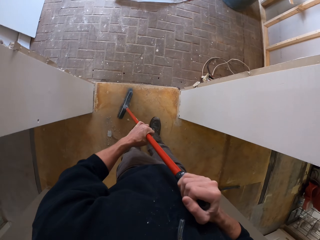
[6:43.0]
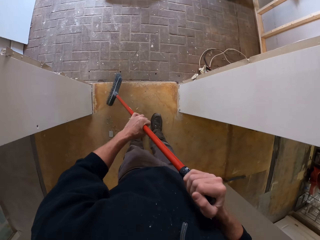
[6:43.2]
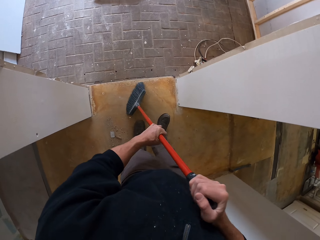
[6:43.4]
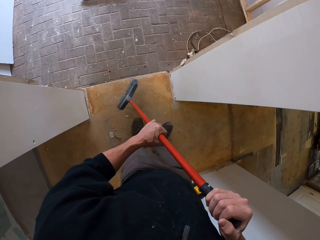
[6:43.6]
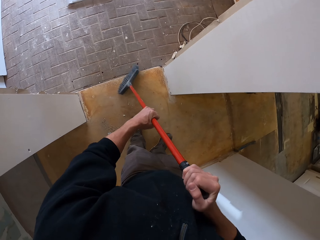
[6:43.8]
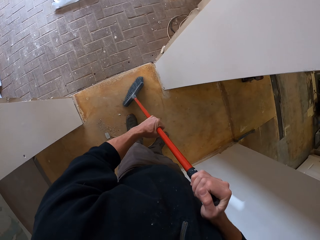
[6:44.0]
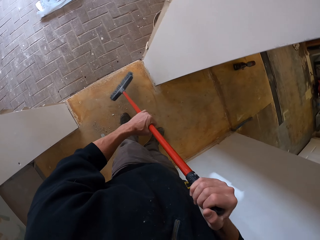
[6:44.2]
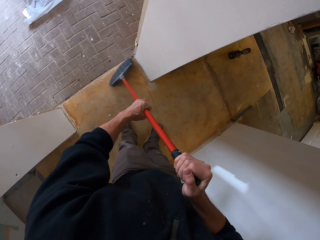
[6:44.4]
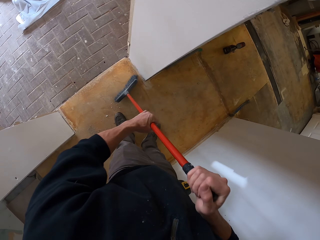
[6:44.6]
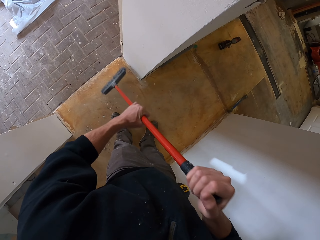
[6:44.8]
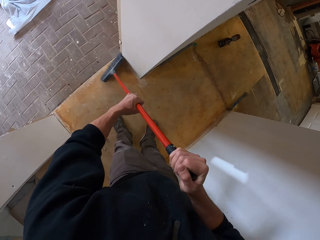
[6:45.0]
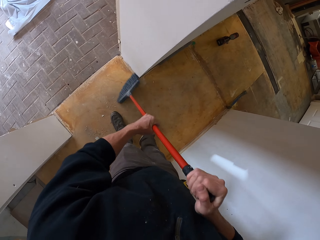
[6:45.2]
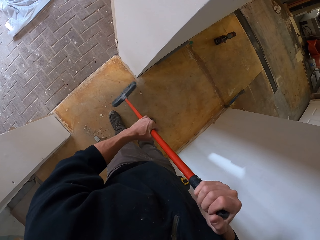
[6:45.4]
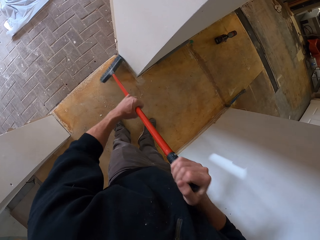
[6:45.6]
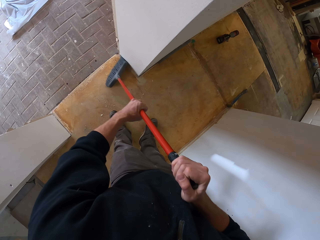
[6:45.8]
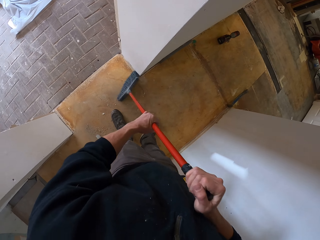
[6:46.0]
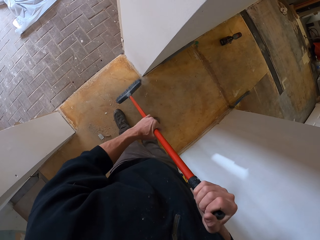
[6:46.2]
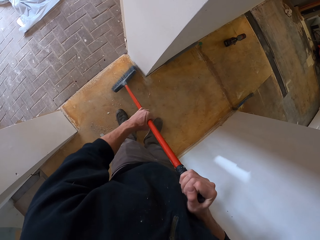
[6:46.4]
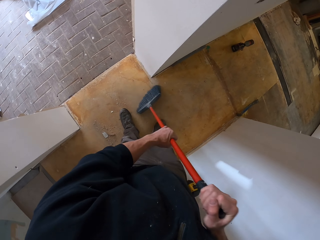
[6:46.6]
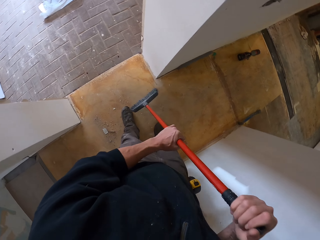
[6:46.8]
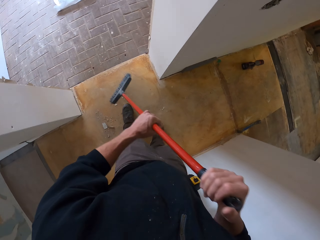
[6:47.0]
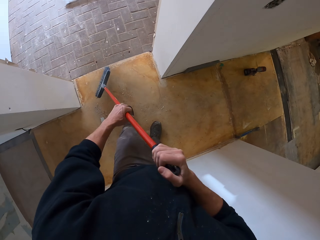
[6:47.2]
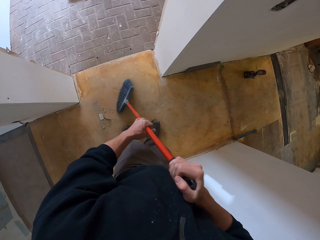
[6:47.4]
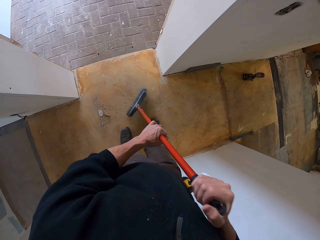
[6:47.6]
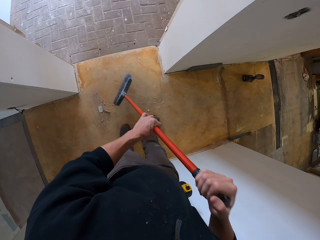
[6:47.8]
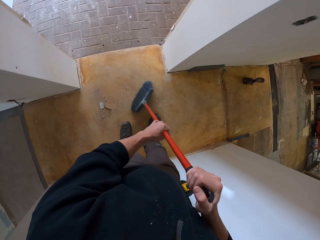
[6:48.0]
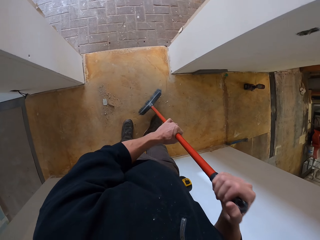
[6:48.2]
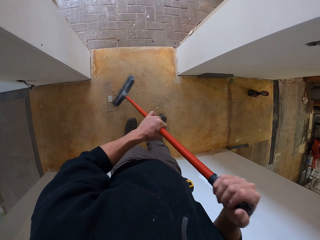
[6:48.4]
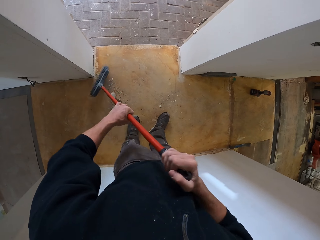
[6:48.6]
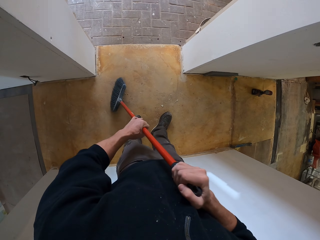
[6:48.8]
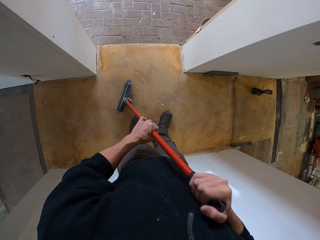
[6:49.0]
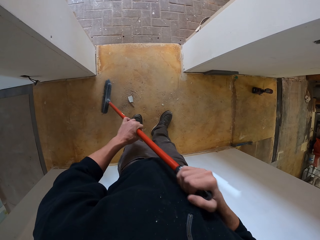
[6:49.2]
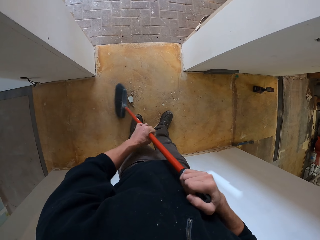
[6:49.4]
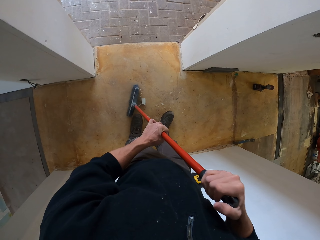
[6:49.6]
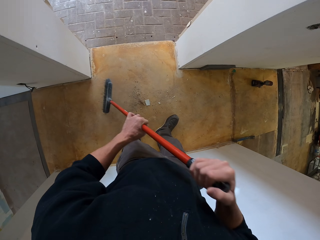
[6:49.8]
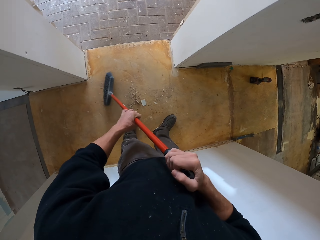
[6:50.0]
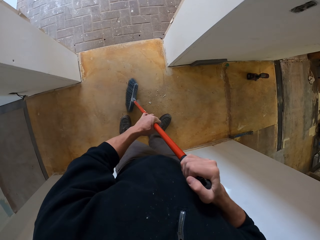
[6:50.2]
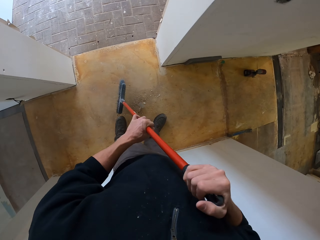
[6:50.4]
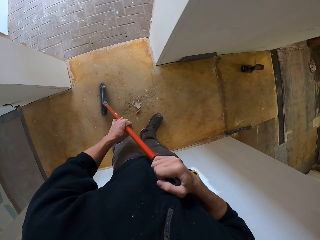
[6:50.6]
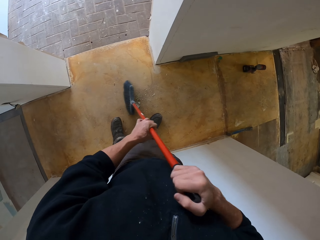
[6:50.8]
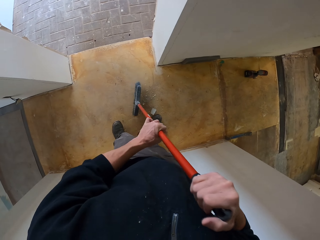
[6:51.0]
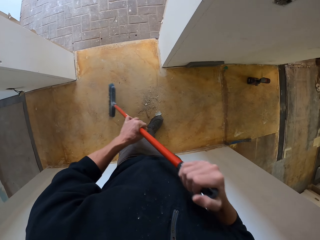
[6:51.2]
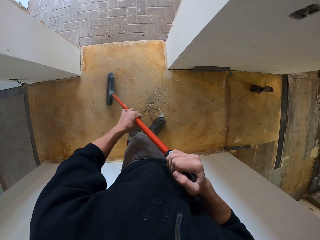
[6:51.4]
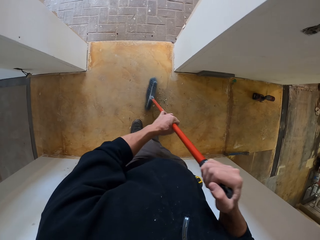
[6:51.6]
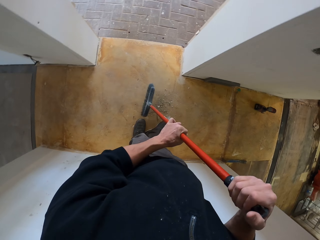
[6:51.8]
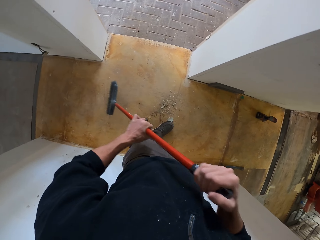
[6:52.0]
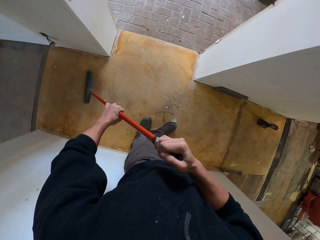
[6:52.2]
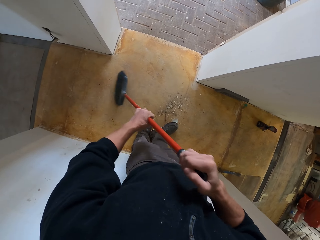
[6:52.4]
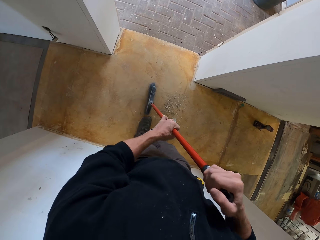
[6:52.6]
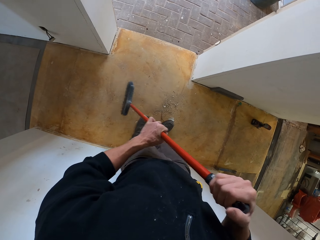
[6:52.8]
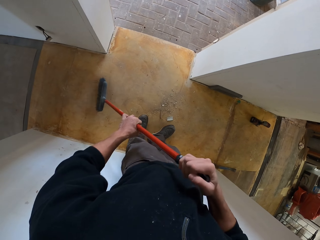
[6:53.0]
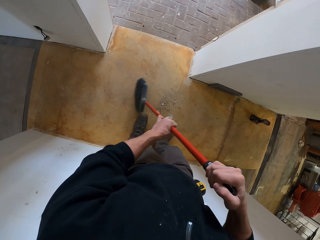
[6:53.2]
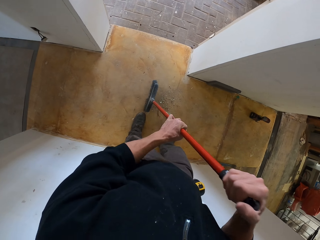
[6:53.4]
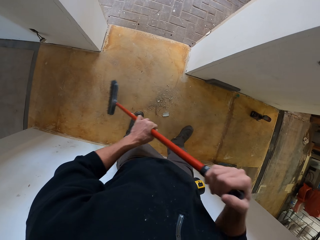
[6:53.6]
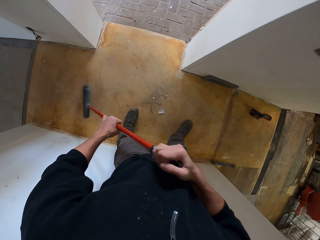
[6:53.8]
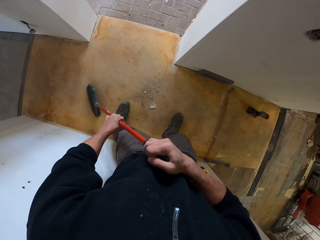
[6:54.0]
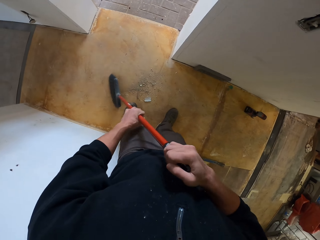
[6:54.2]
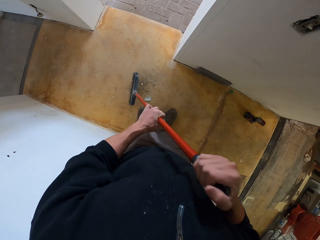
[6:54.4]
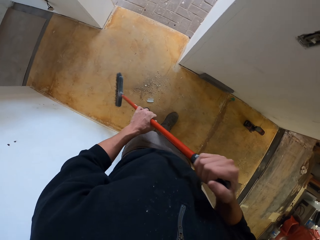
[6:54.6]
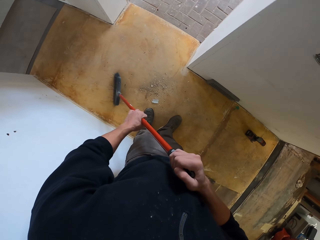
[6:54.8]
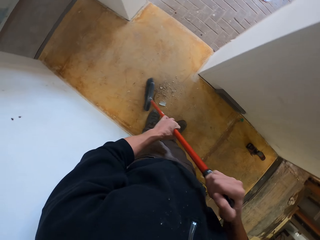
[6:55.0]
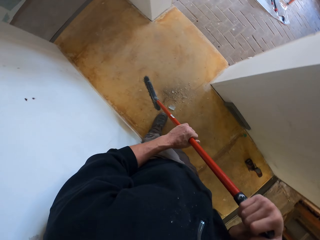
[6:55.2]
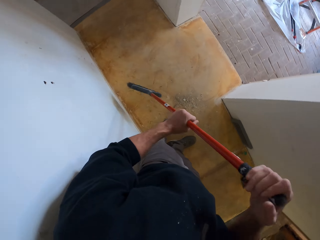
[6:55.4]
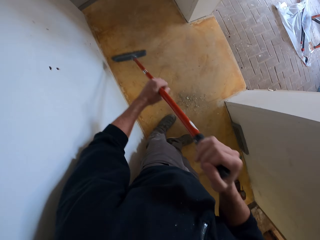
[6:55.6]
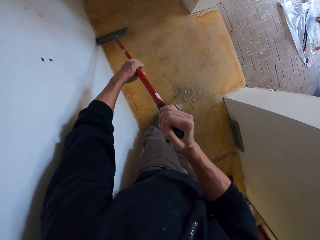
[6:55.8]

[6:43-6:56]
The camera wearer sweeps with the brush broom and walks around.

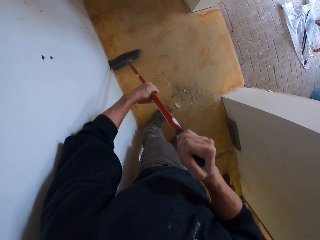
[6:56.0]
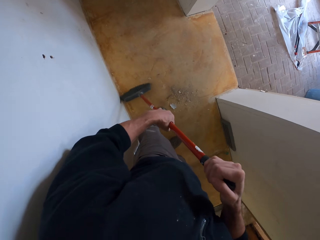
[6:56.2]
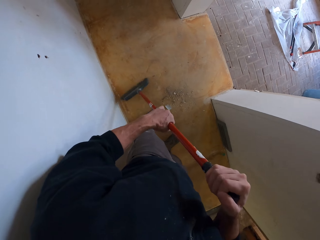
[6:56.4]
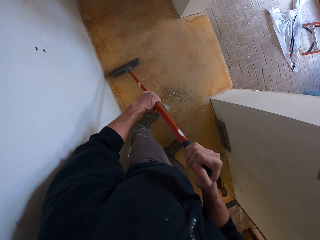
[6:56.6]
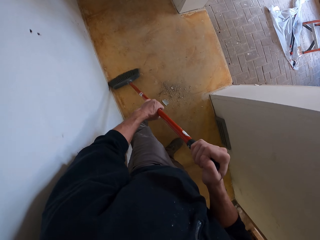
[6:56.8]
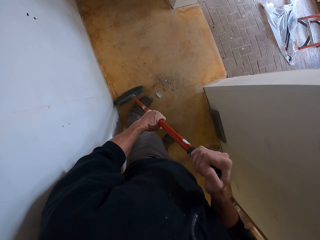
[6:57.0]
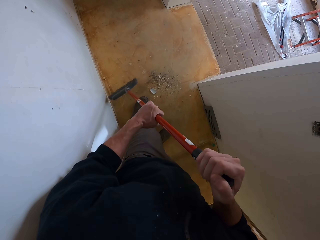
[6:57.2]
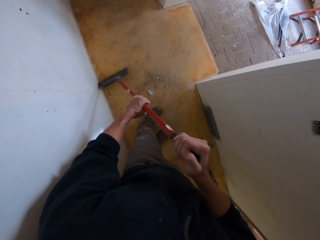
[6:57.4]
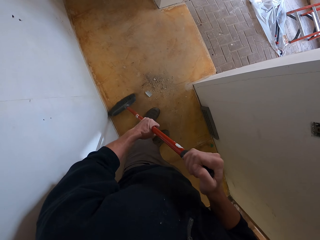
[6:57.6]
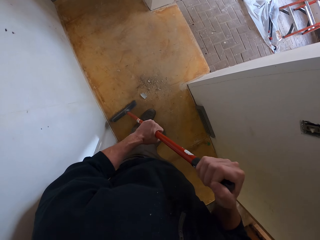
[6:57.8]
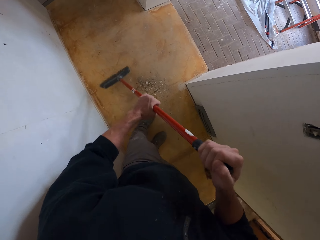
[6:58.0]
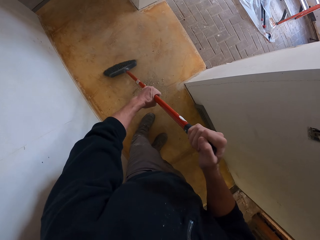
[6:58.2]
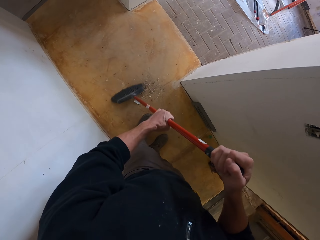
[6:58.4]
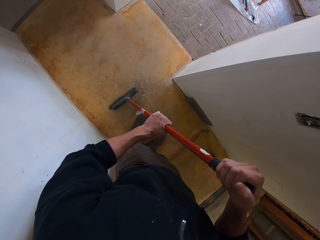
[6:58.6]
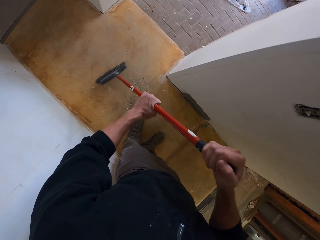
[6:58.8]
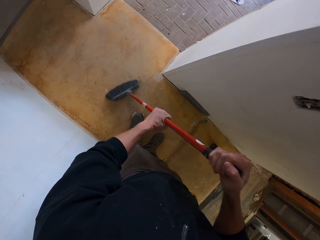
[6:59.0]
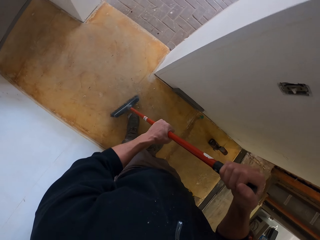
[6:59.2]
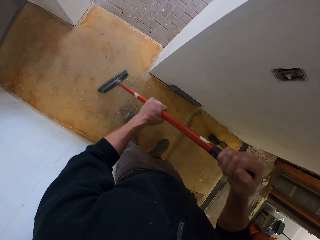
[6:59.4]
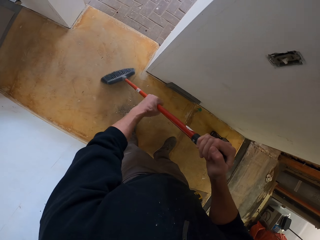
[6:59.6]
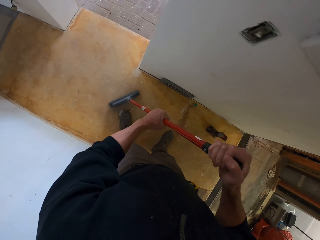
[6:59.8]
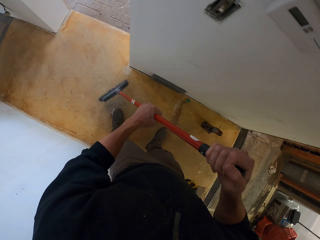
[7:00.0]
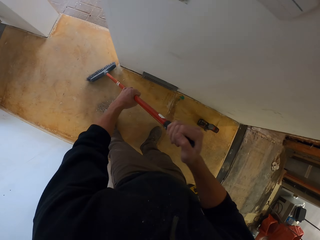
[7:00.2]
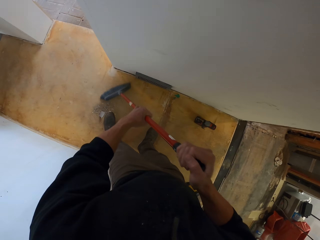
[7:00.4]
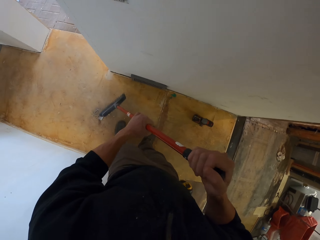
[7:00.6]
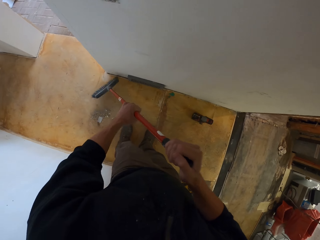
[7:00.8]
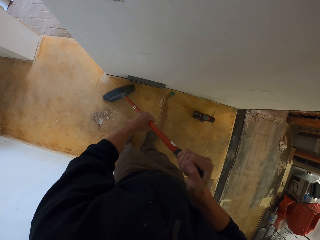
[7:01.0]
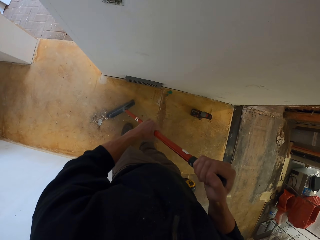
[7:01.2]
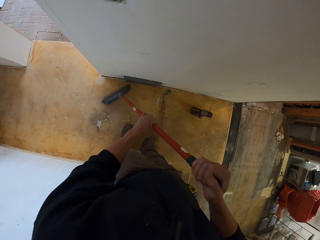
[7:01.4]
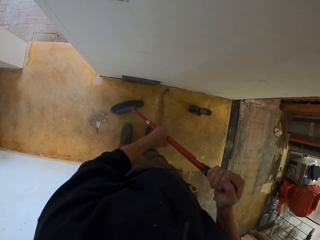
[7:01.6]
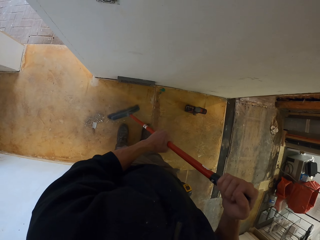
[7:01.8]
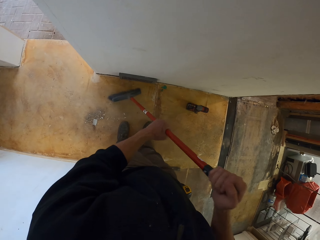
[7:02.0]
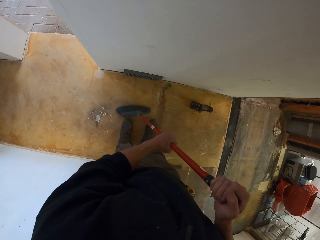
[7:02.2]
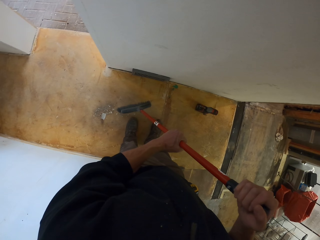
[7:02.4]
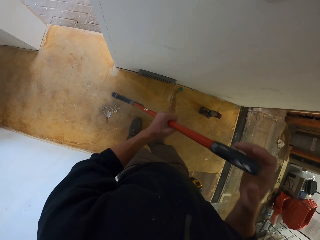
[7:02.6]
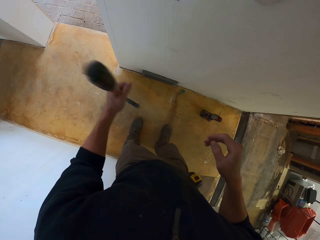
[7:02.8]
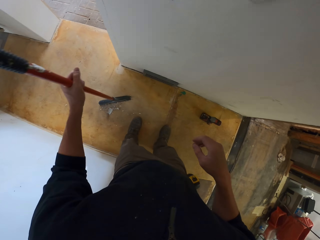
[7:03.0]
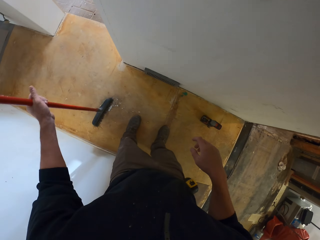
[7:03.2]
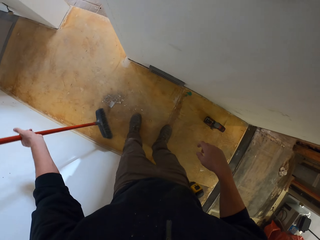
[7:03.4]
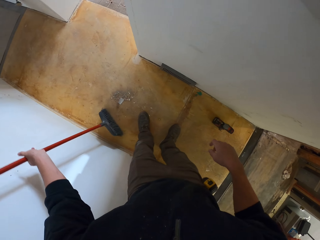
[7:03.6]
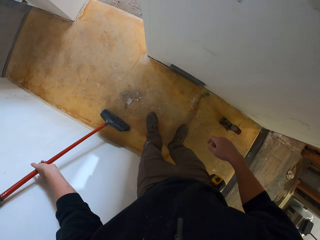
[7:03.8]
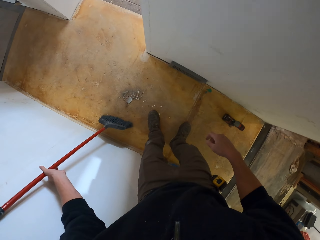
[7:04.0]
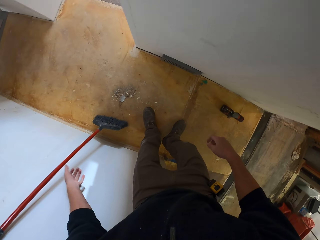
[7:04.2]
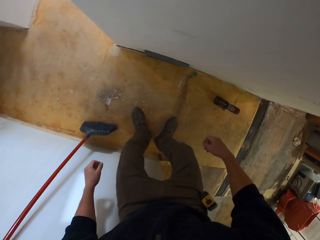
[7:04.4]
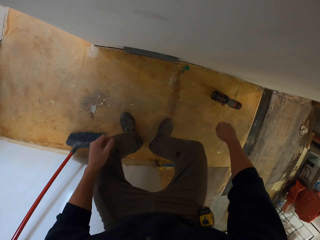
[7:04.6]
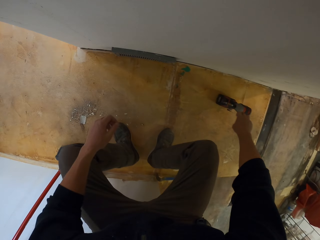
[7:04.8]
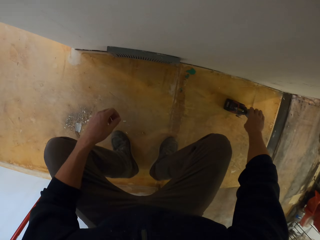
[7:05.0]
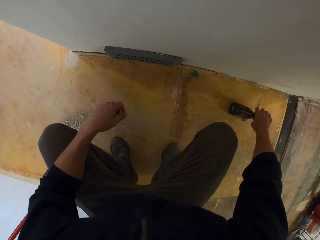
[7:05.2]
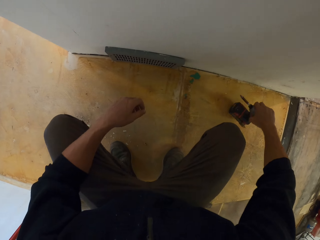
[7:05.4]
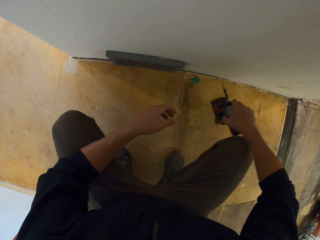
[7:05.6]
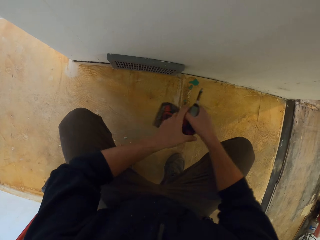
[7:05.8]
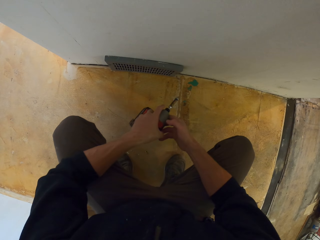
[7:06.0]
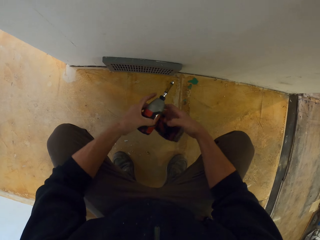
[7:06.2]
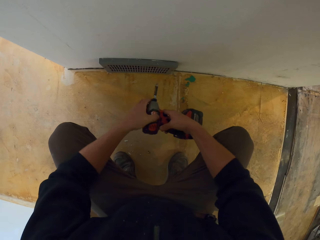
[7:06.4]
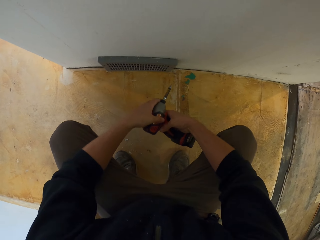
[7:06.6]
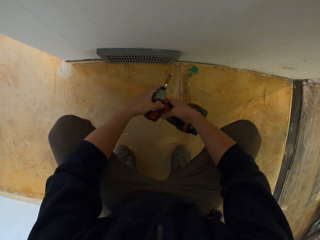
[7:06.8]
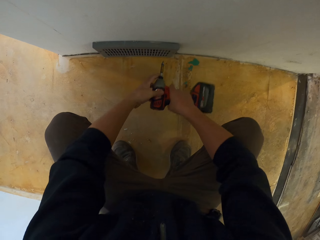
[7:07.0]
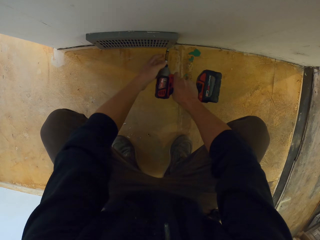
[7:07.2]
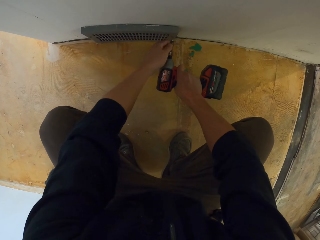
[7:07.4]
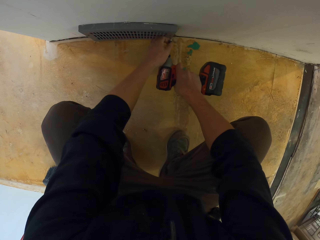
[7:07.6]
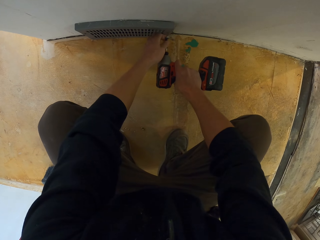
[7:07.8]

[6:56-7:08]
The camera wearer places the brush broom down against the wall. They squat on the corridor. They pick up the impact wrench or electric nail gun.
